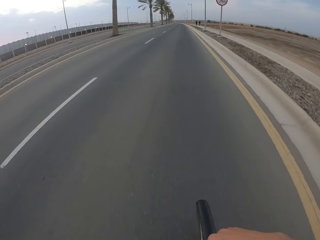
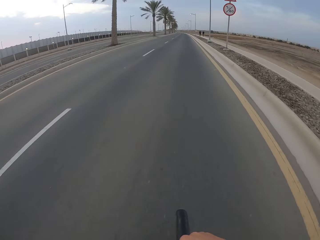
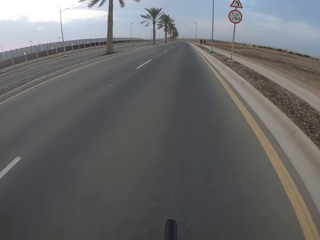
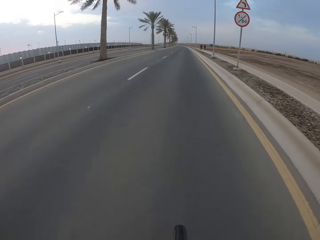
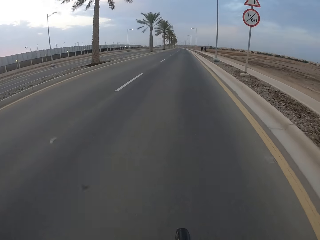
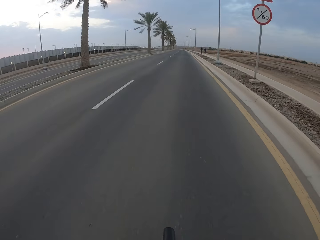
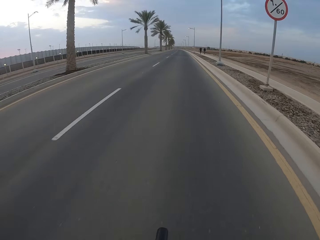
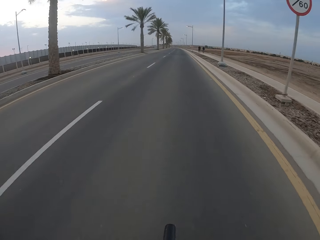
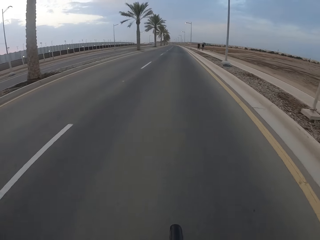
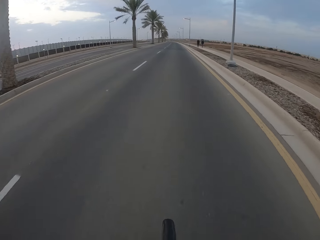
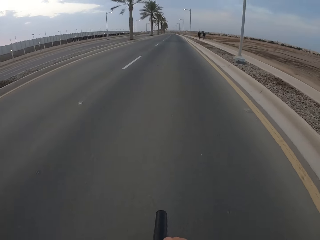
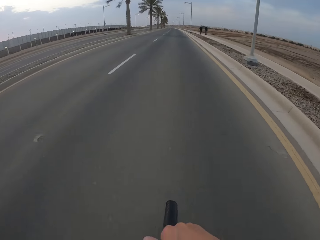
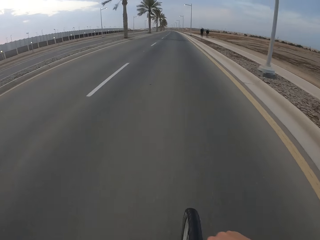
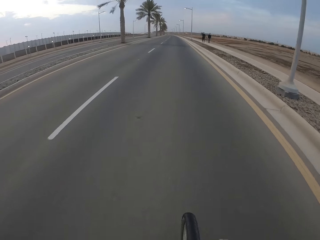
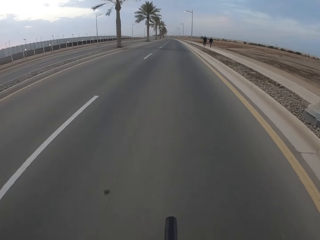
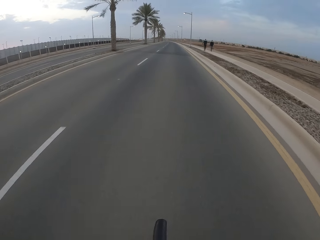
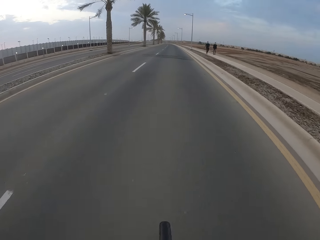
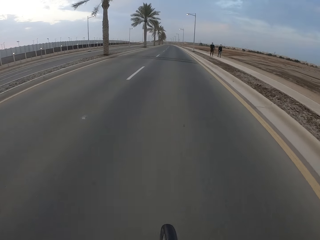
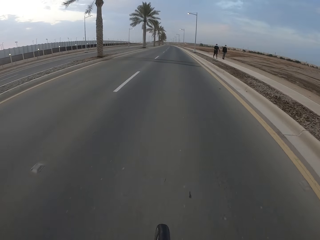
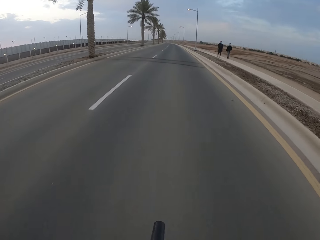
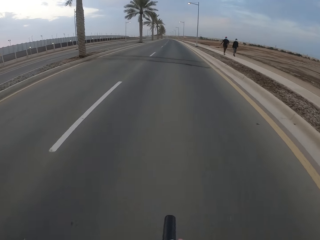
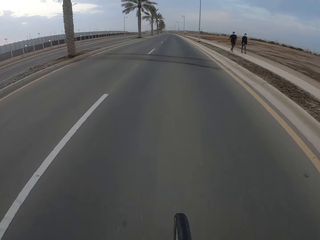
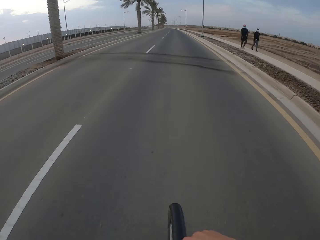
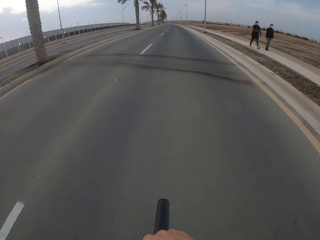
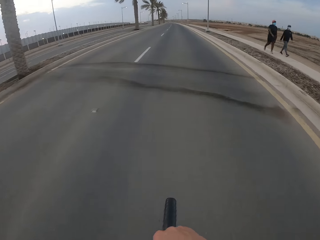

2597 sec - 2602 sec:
The camera wearer cycles on the road.

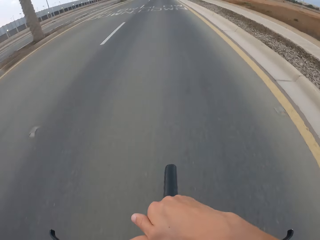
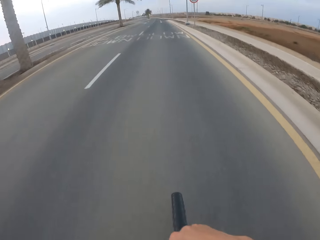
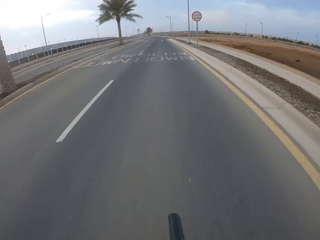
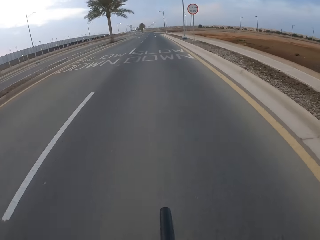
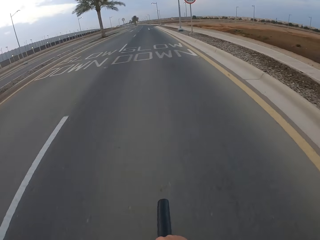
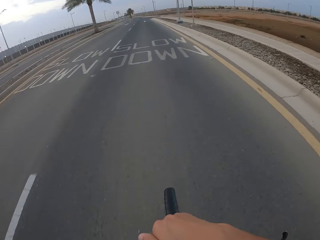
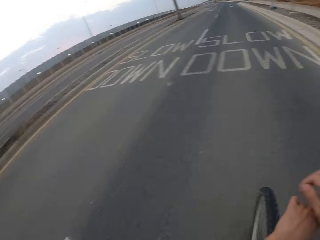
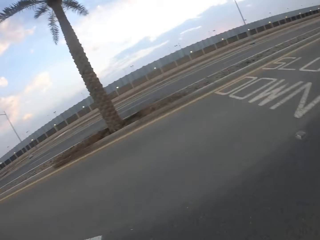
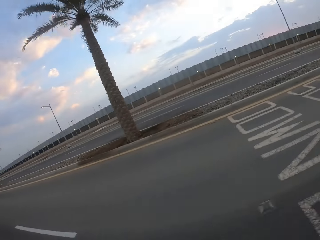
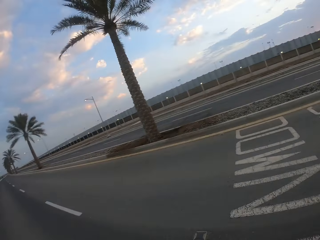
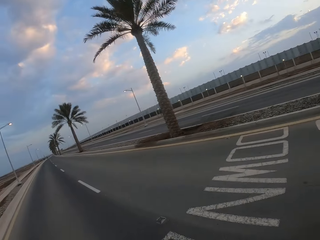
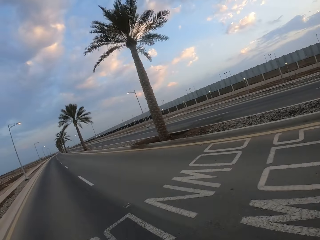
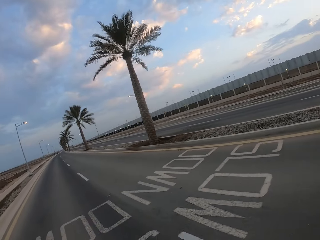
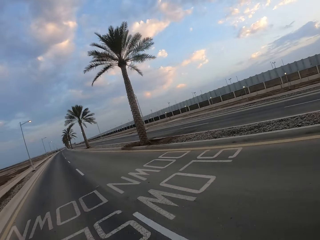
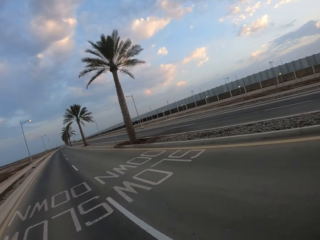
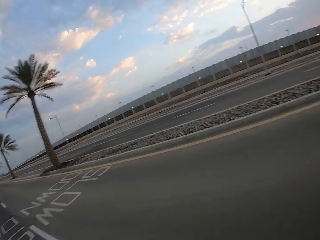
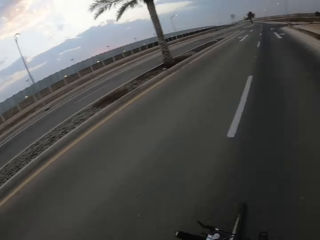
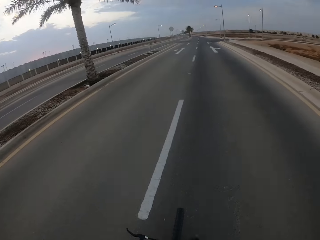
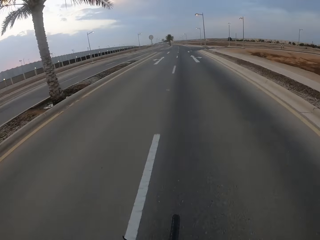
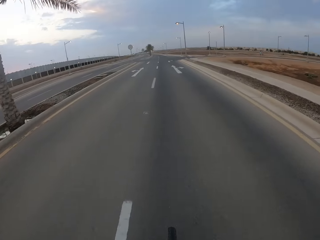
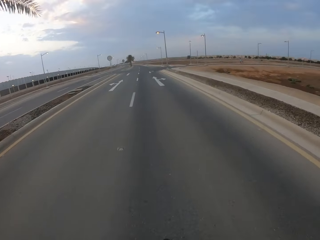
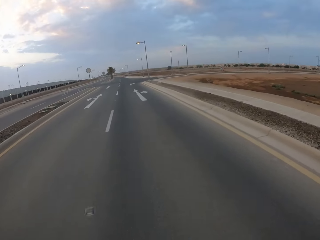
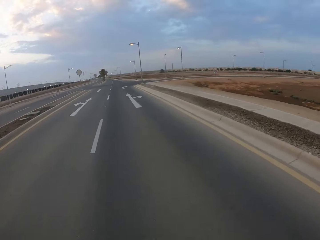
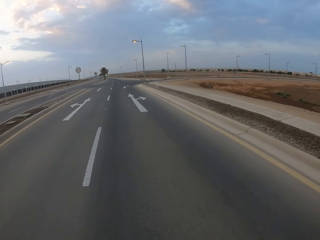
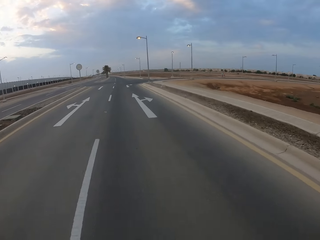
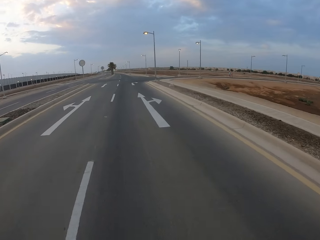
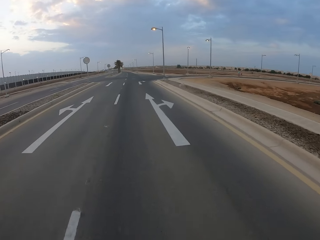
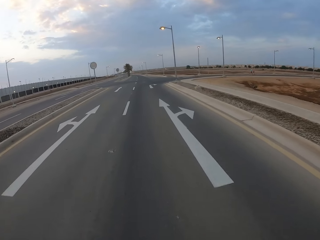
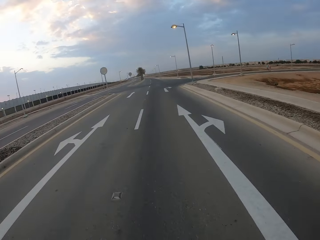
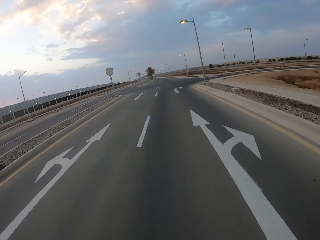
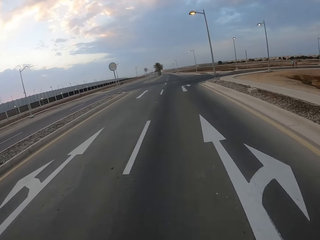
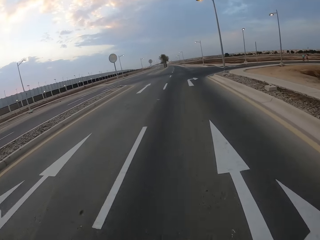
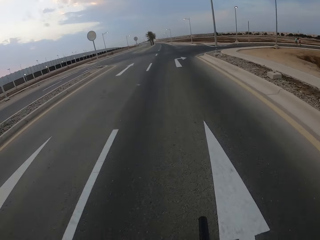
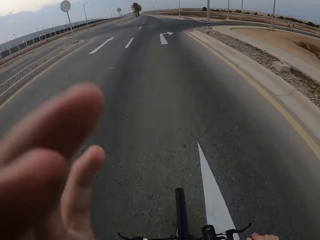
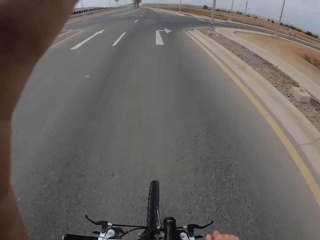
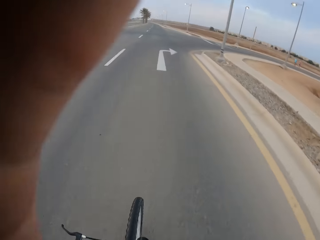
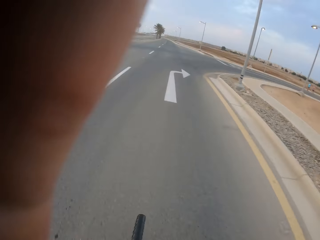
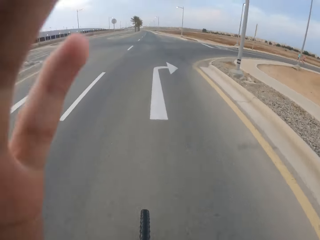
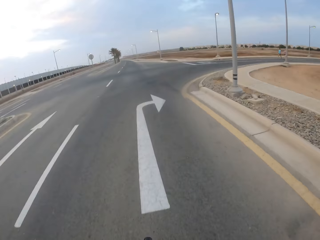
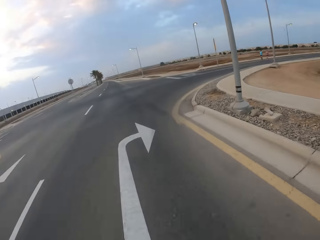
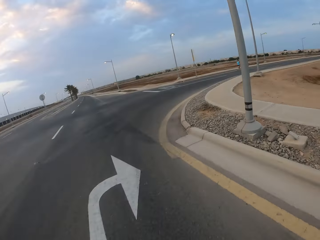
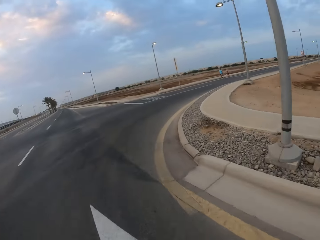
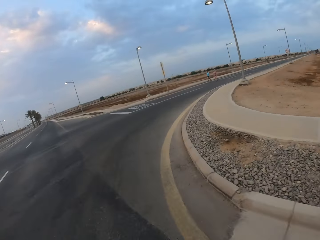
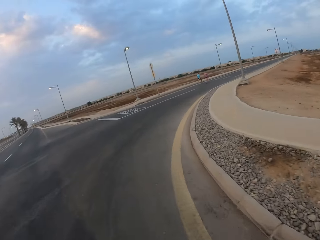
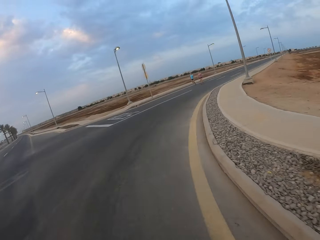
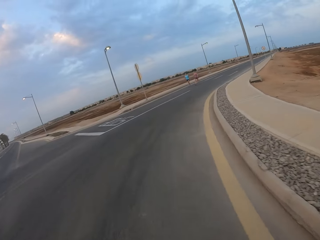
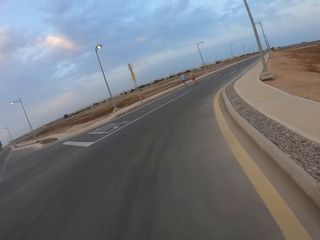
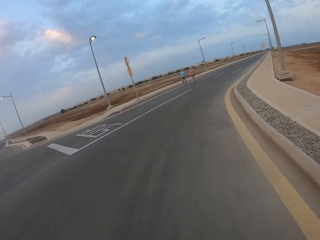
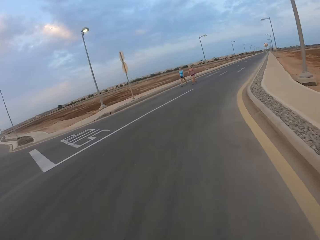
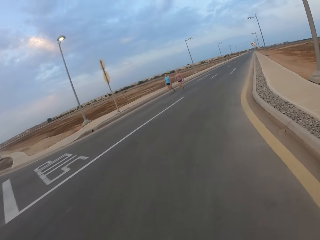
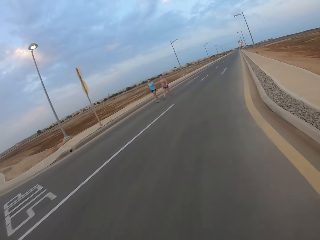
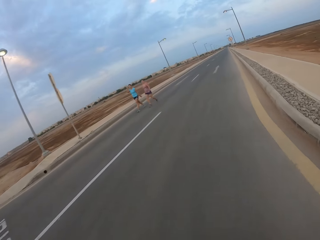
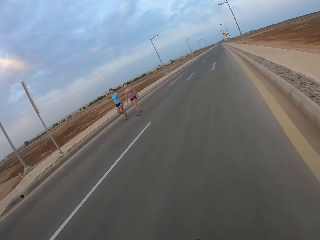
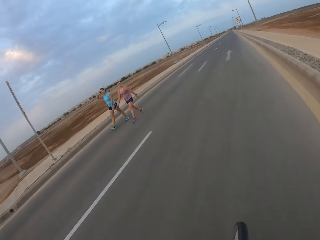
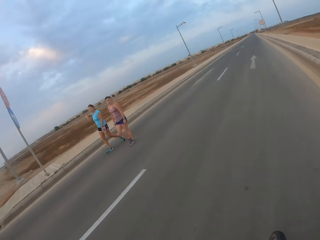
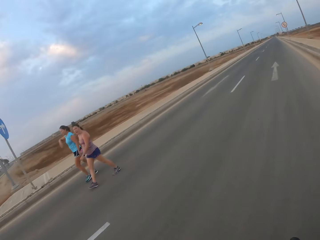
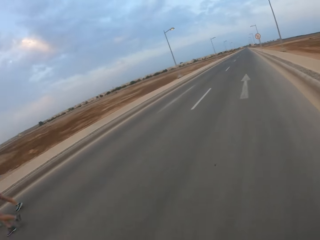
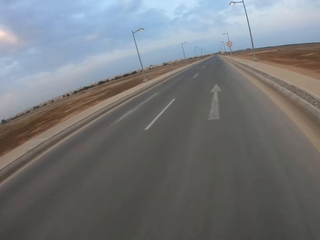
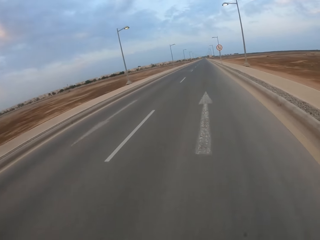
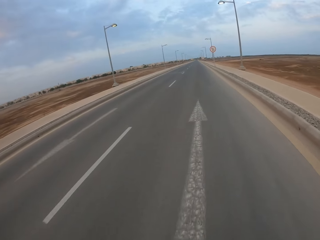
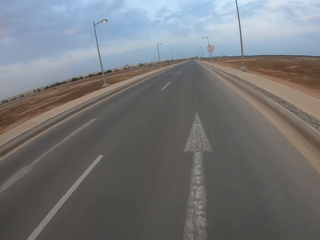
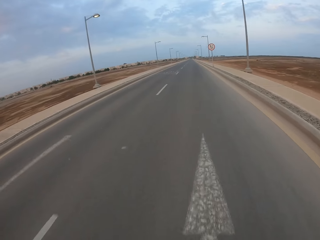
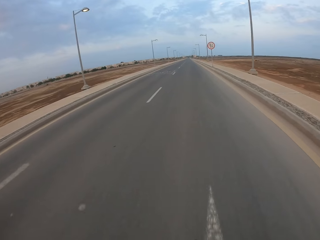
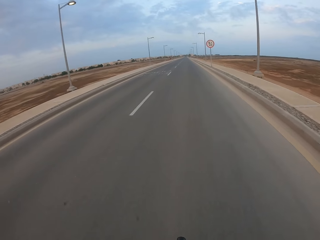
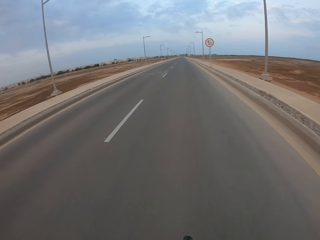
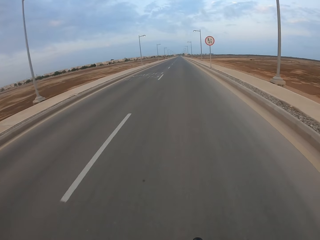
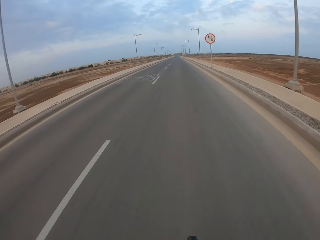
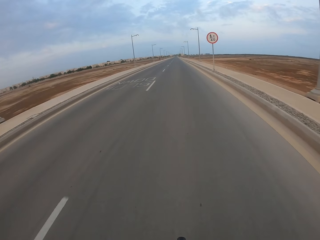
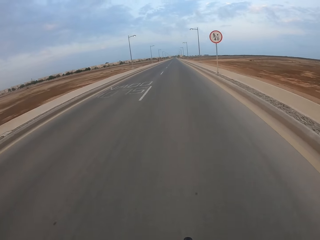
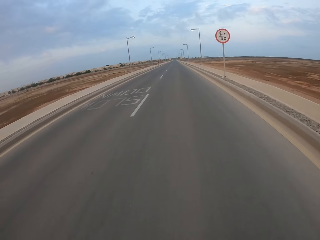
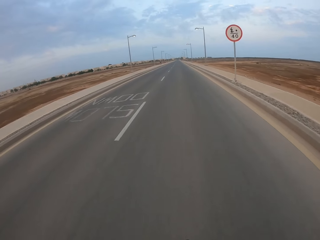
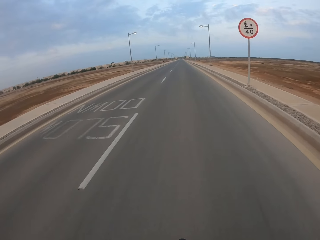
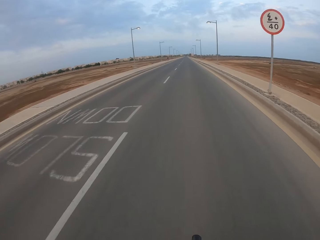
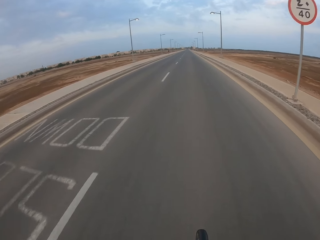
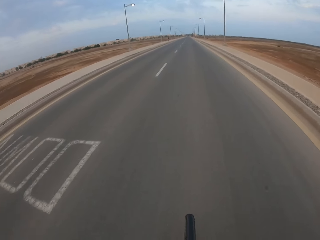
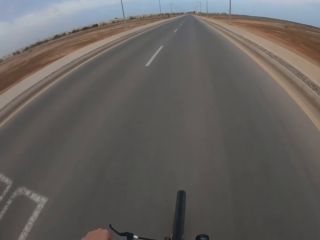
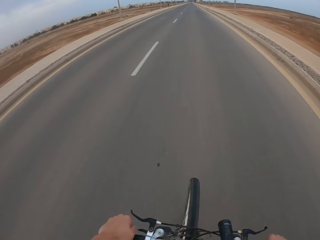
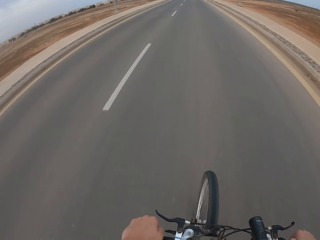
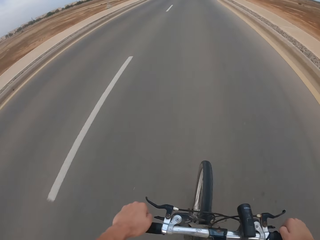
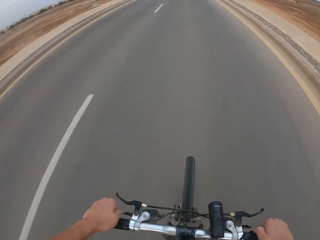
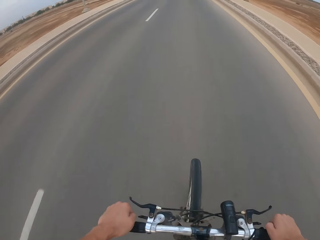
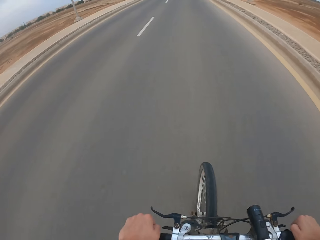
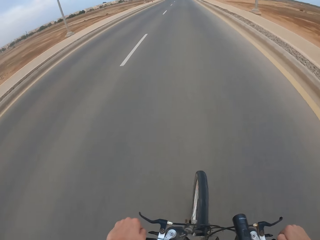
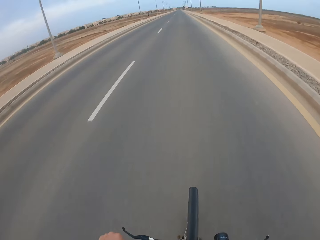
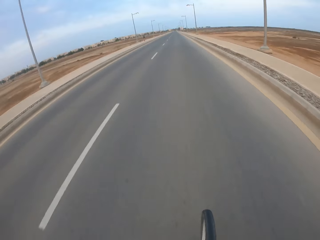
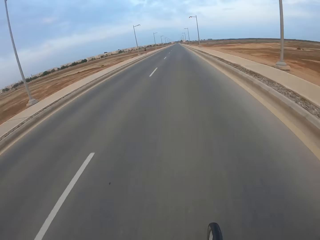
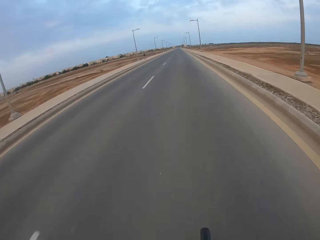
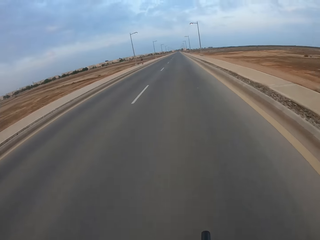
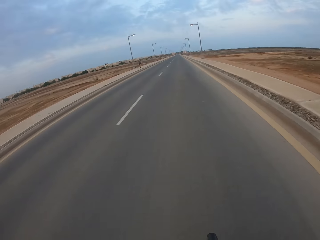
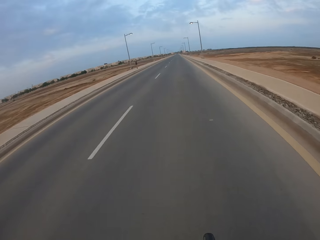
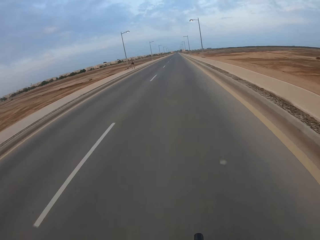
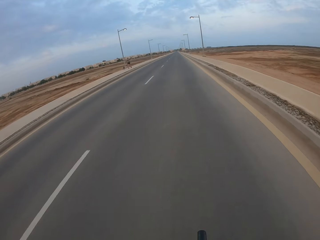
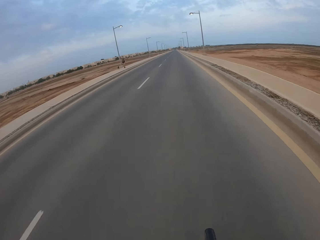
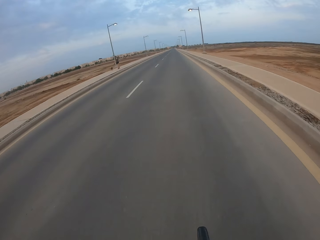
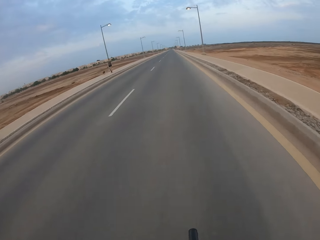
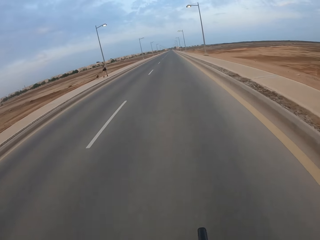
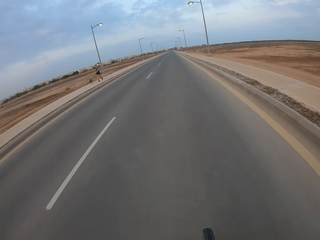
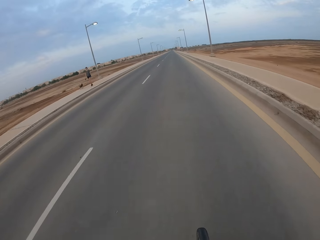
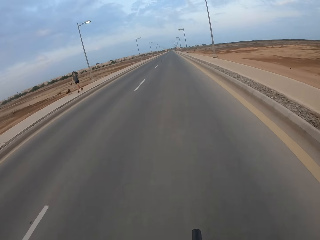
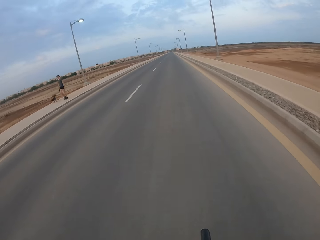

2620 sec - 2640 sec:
The camera wearer looks back. They cycle on the road. They turn right. They cycle on the road.
